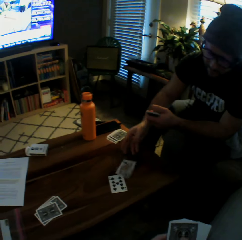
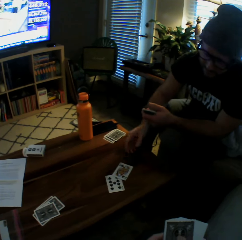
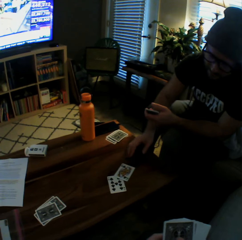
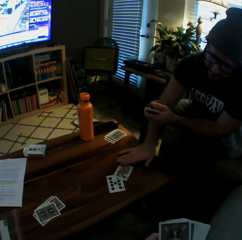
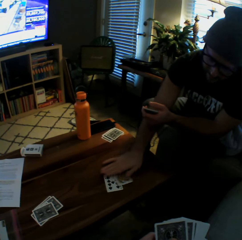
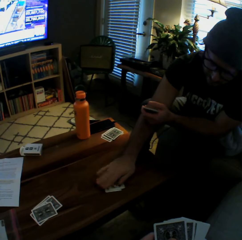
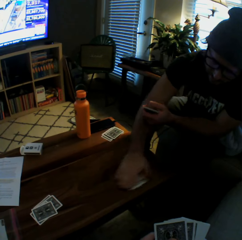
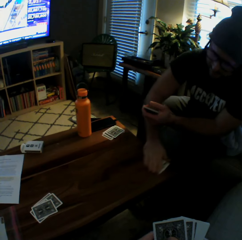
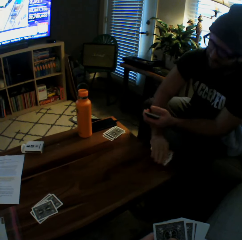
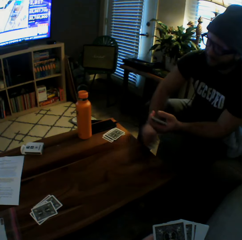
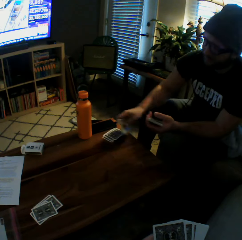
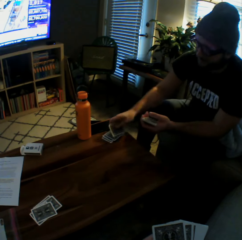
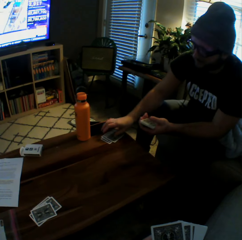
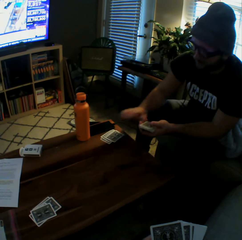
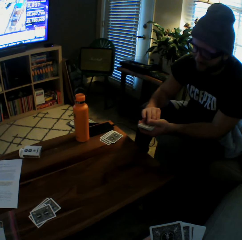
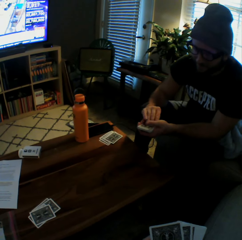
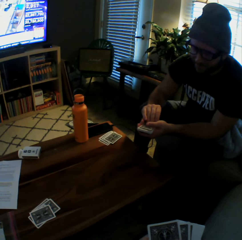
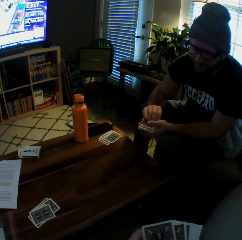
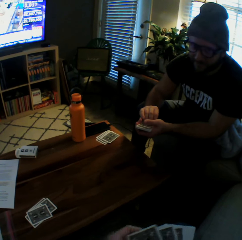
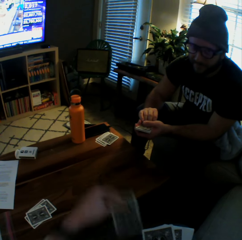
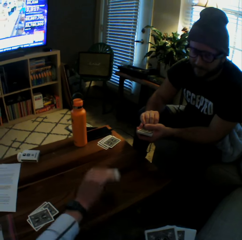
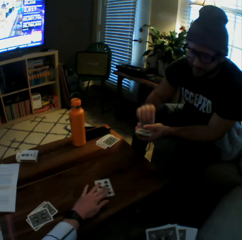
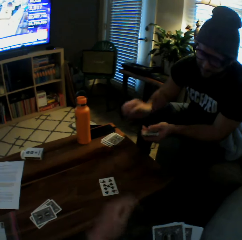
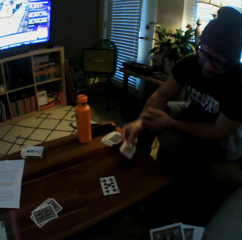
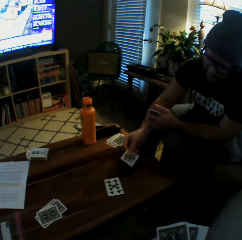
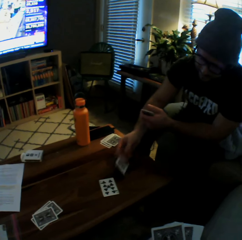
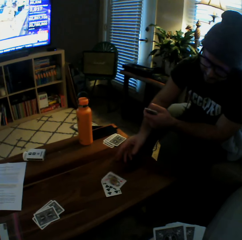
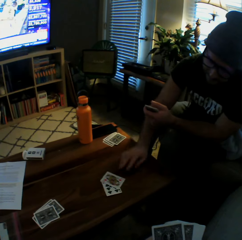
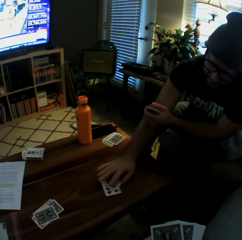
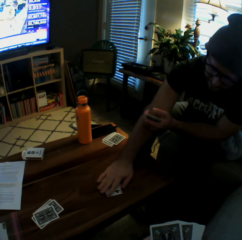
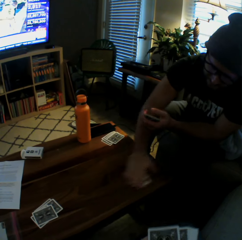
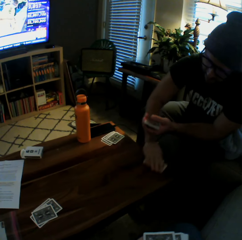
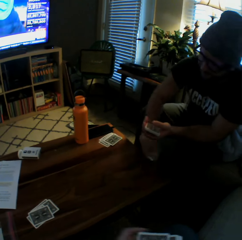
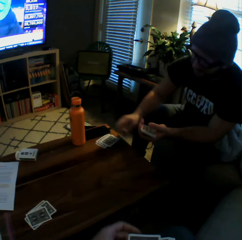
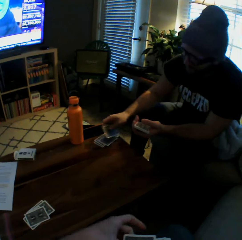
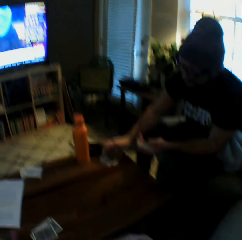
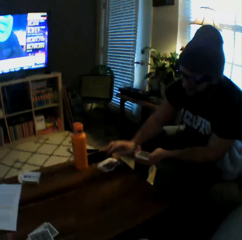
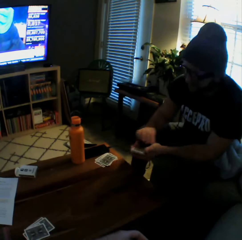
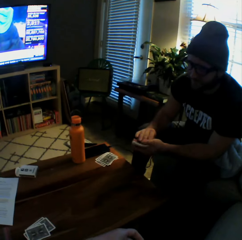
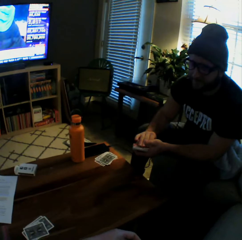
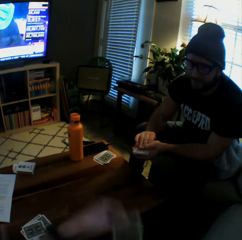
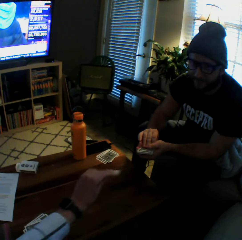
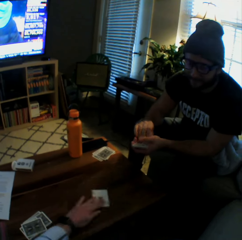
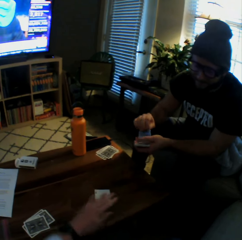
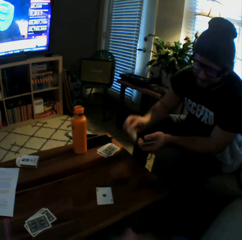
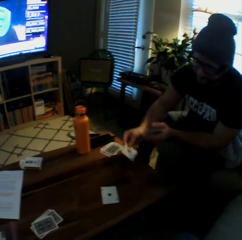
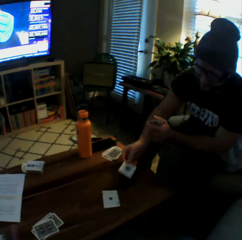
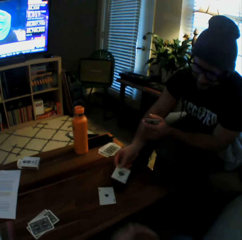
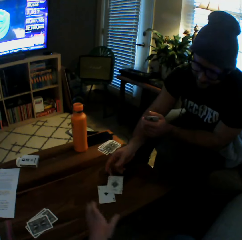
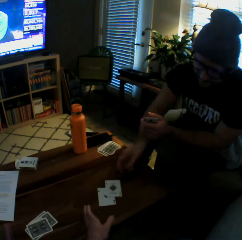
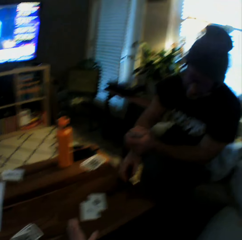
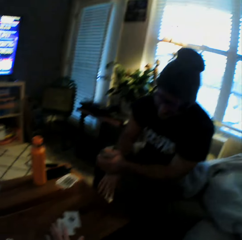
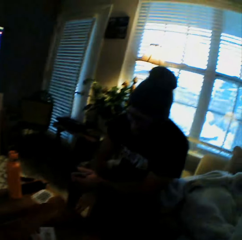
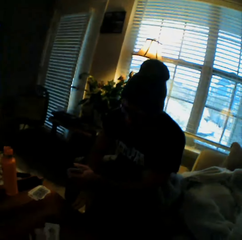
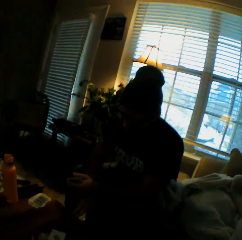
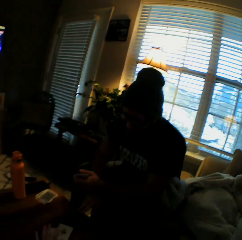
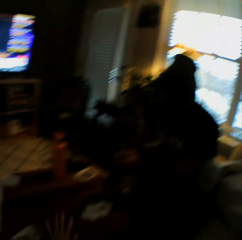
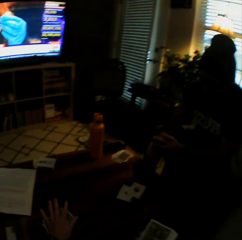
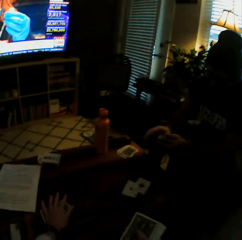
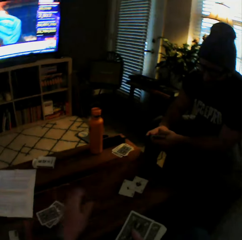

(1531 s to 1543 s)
The camera wearer drops another card on the table with her left hand. The man drops another card on the table with his right hand, picks up the cards from the table with his right hand, and drops the cards on the table. The camera wearer drops another card on the table with her left hand. The man drops another card on the table with his right hand, picks up the cards from the table with his right hand, and drops the cards on the table. The camera wearer drops another card on the table with her left hand. The man drops another card on the table with his right hand.

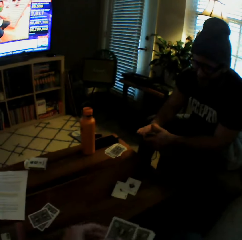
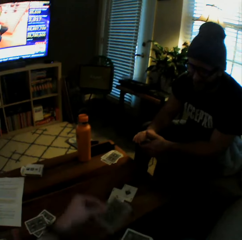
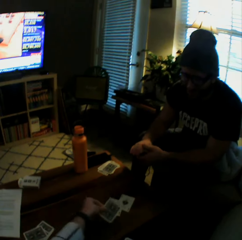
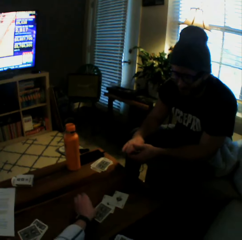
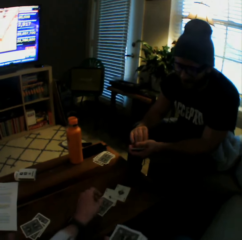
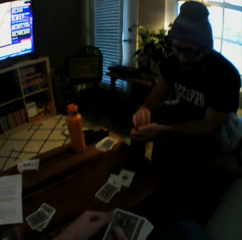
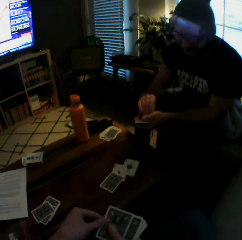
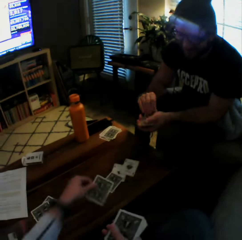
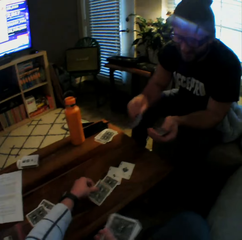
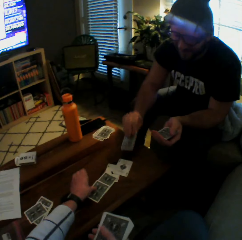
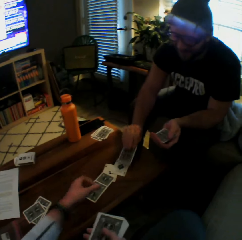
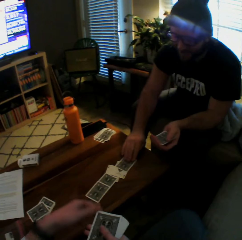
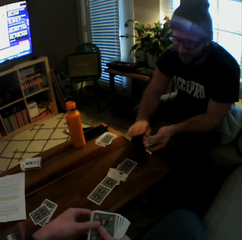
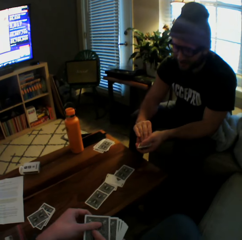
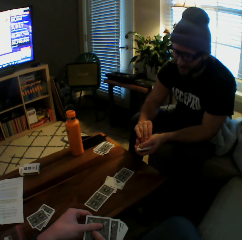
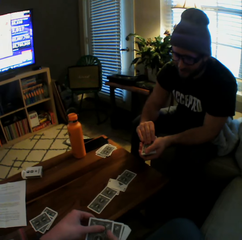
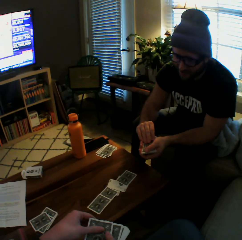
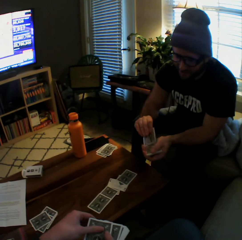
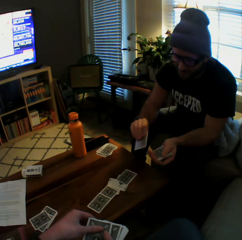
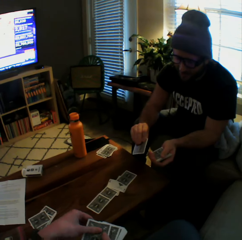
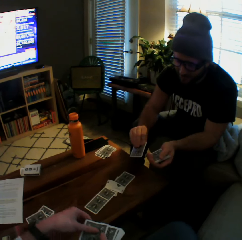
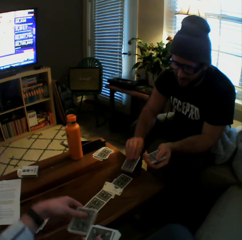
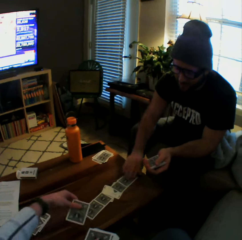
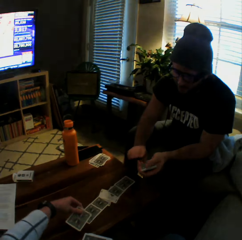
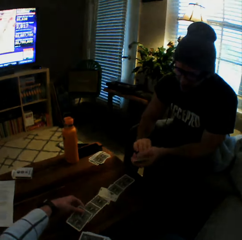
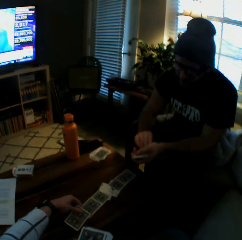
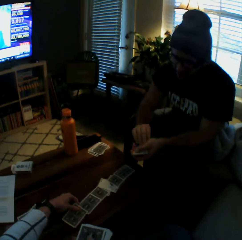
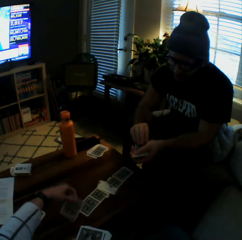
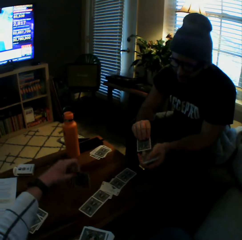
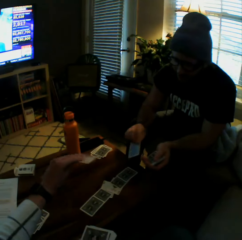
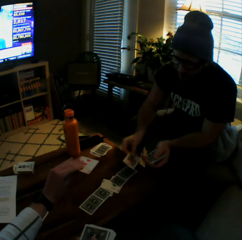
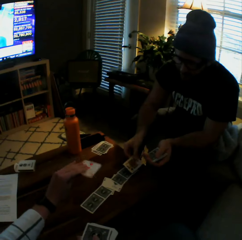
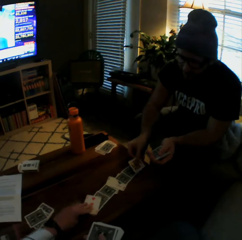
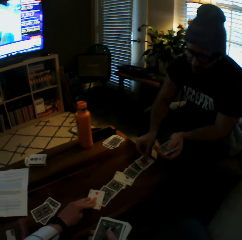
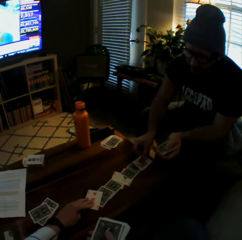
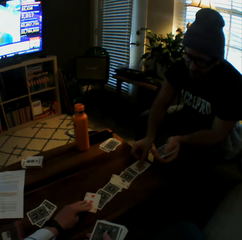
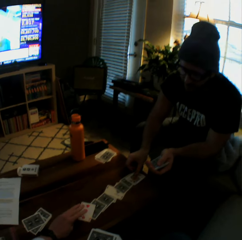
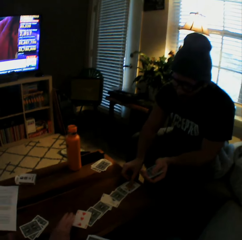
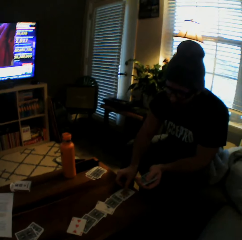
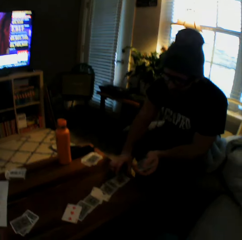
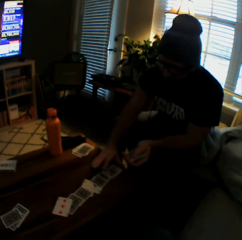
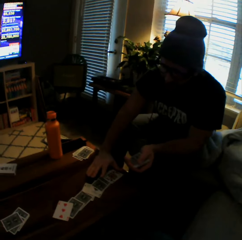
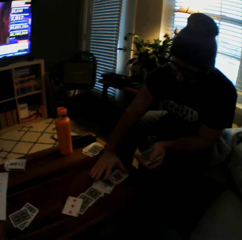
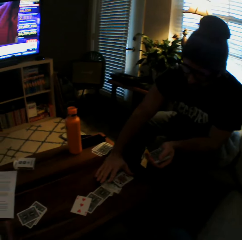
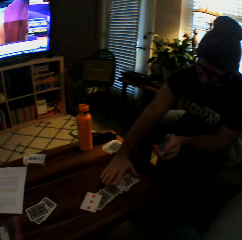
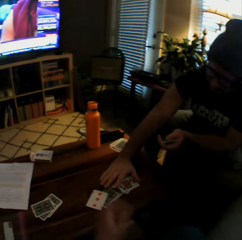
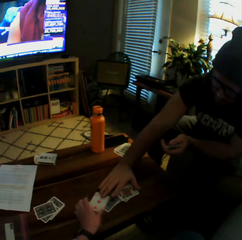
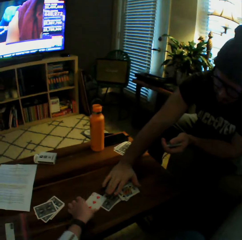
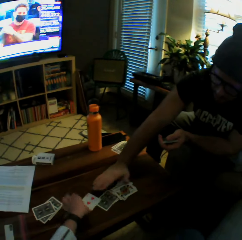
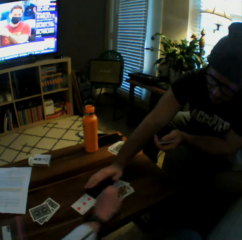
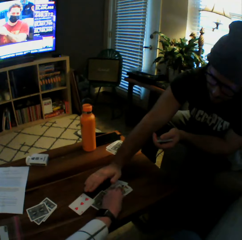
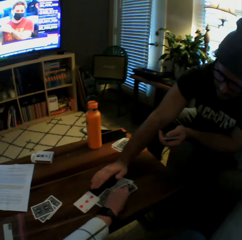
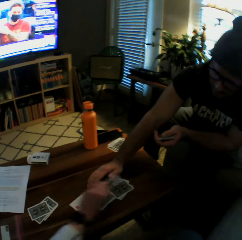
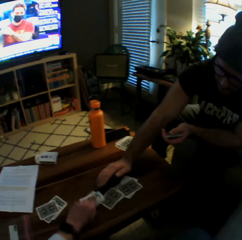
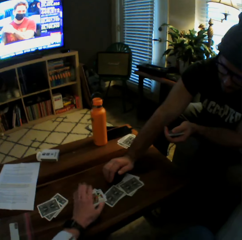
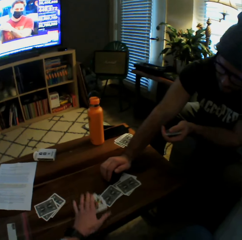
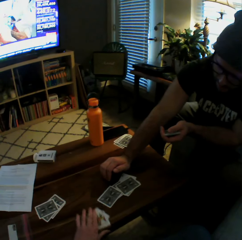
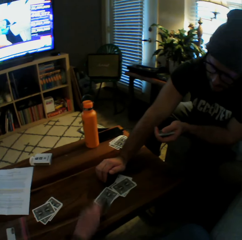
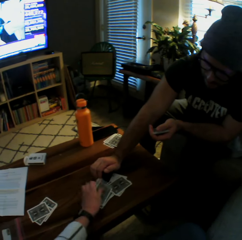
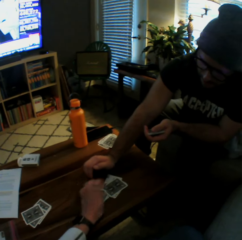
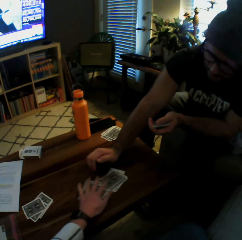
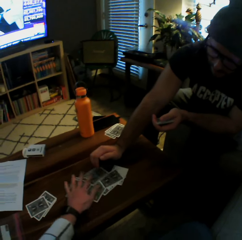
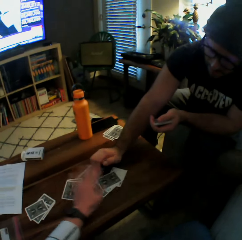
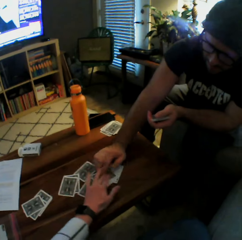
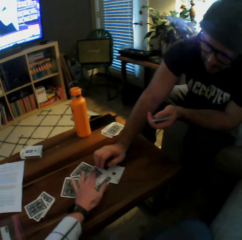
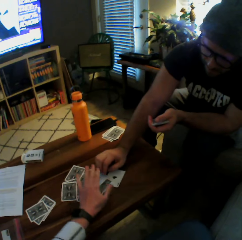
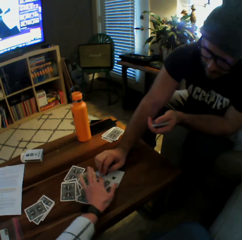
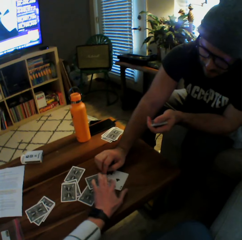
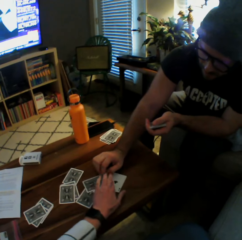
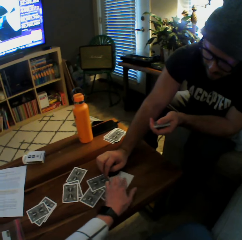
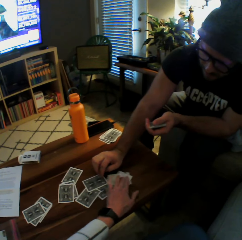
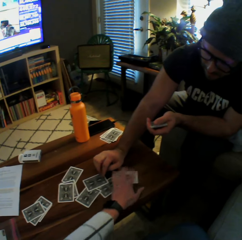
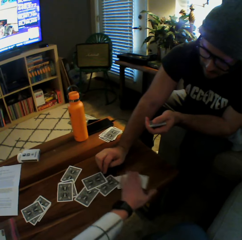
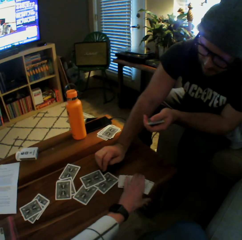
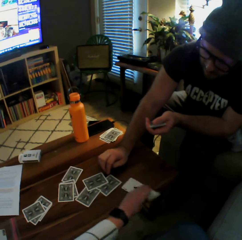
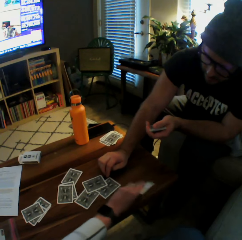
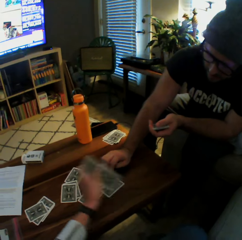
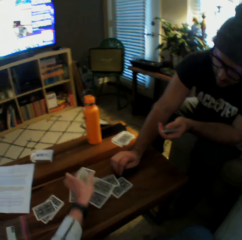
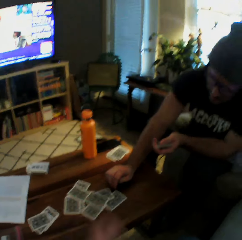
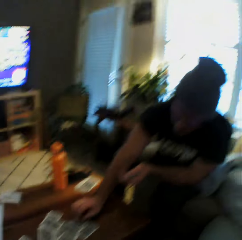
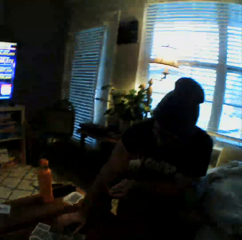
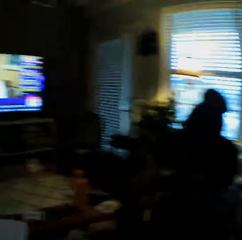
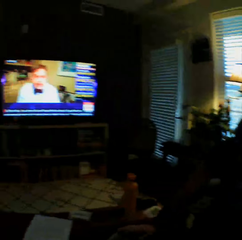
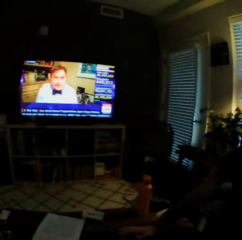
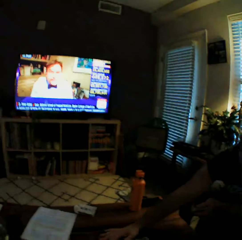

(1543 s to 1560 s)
The camera wearer interacts with the man. She drops another card on the table with her left hand. She drops another card again. The man drops another card on the table with his right hand. He drops another card again. The camera wearer holds a card over the table with her left hand. She turns the card over, and drops the card on the table with her left hand. The man drops another card on the table with his right hand, and moves the cards on the table with his right hand. The camera wearer picks up some cards from the table with her left hand. She drops the card on one side of the table. She picks up the cards from the table with her right hand, and drops the cards on the table. She scatters the cards on the table with her right hand.
